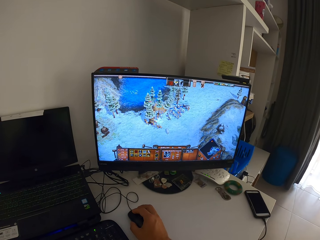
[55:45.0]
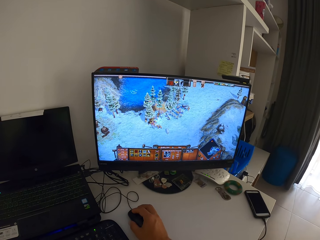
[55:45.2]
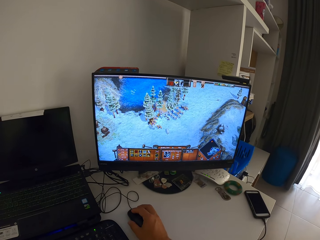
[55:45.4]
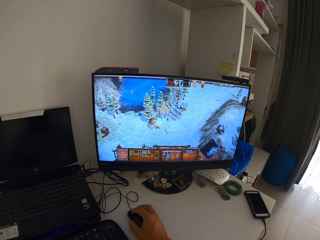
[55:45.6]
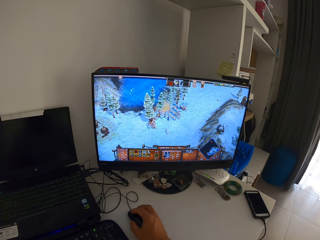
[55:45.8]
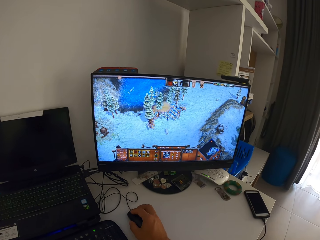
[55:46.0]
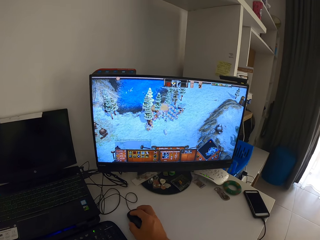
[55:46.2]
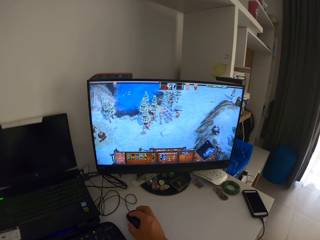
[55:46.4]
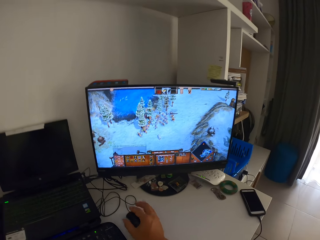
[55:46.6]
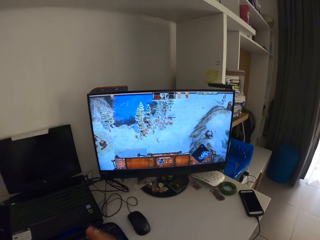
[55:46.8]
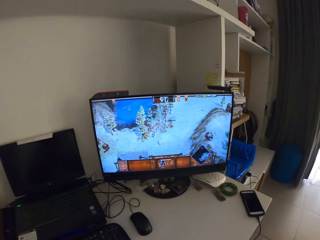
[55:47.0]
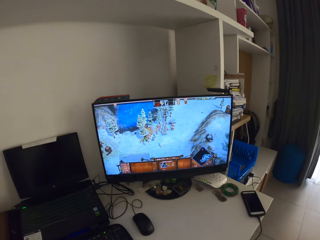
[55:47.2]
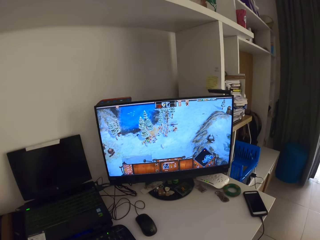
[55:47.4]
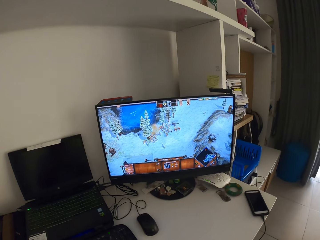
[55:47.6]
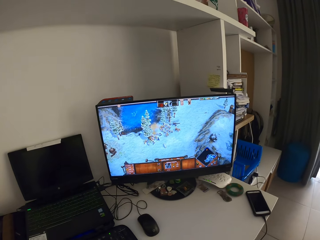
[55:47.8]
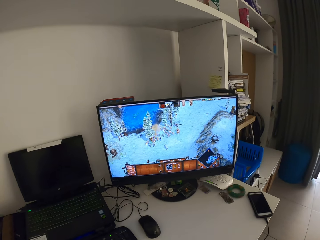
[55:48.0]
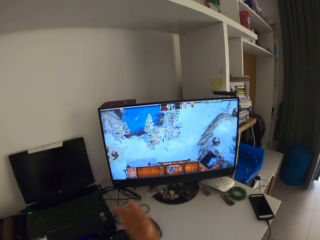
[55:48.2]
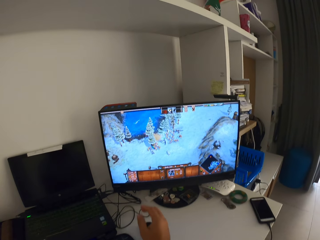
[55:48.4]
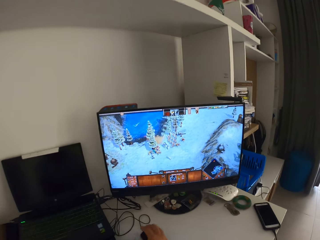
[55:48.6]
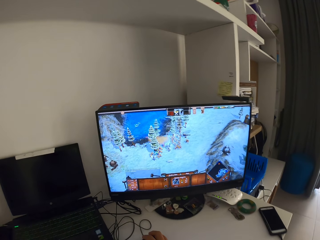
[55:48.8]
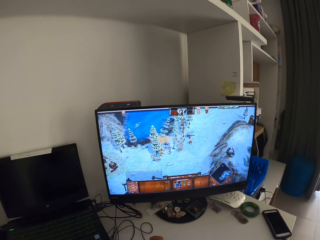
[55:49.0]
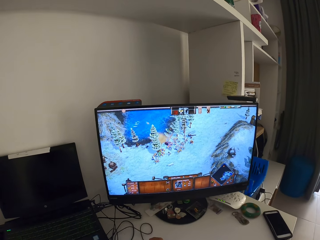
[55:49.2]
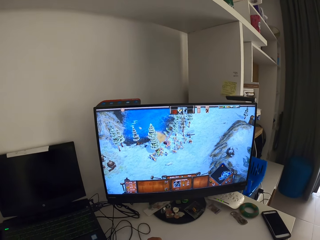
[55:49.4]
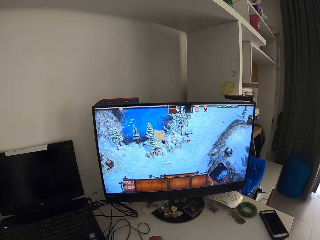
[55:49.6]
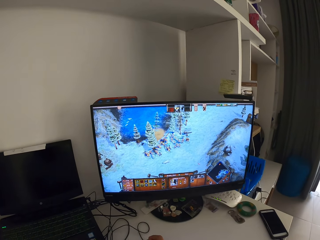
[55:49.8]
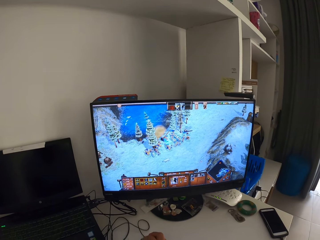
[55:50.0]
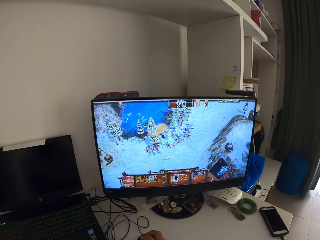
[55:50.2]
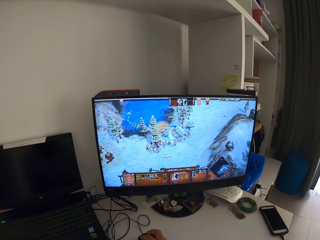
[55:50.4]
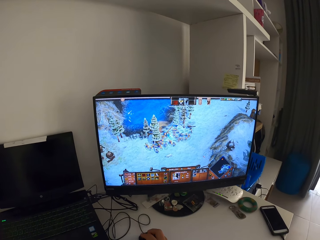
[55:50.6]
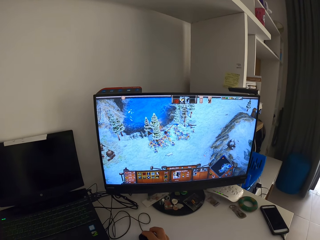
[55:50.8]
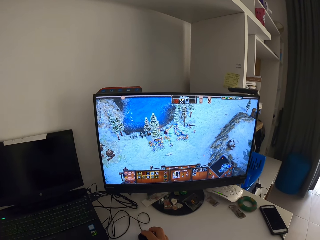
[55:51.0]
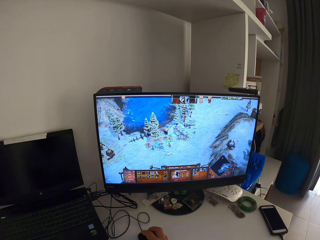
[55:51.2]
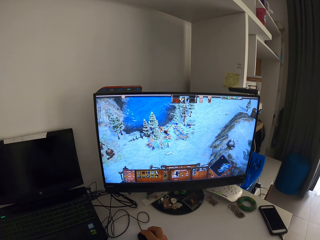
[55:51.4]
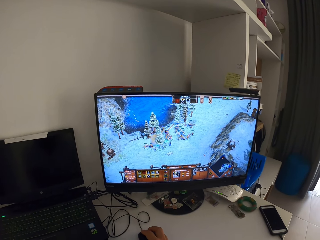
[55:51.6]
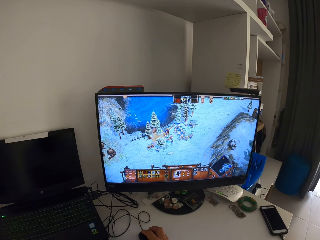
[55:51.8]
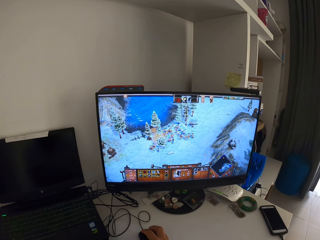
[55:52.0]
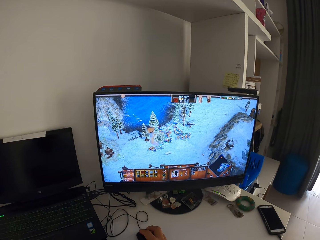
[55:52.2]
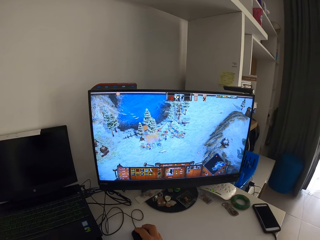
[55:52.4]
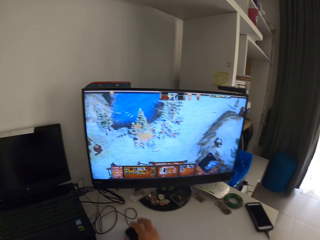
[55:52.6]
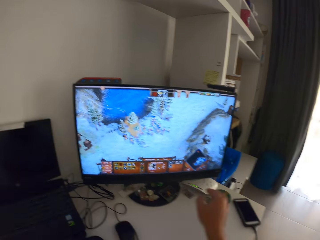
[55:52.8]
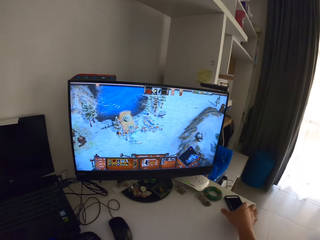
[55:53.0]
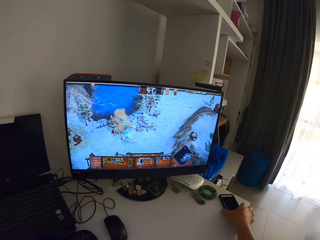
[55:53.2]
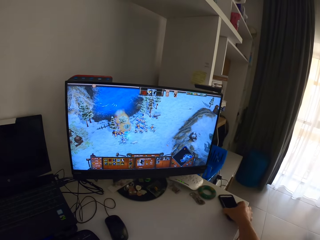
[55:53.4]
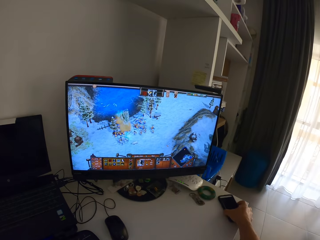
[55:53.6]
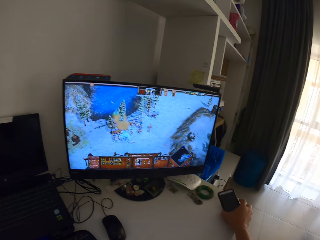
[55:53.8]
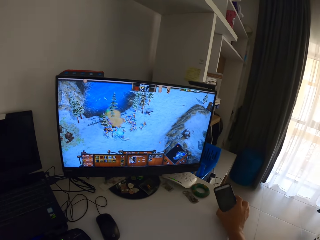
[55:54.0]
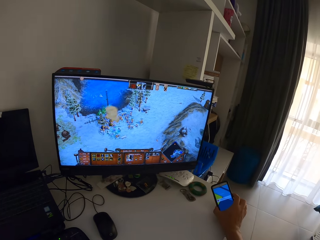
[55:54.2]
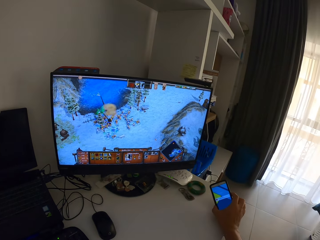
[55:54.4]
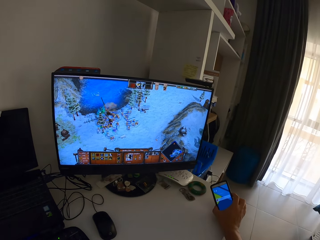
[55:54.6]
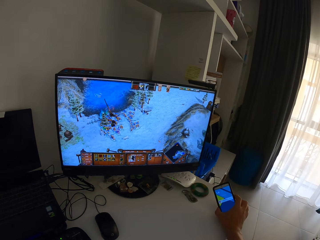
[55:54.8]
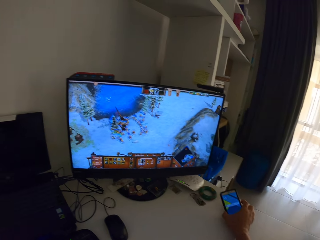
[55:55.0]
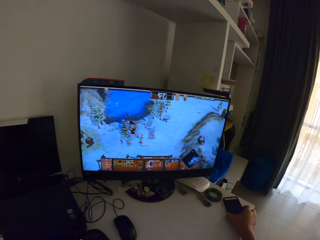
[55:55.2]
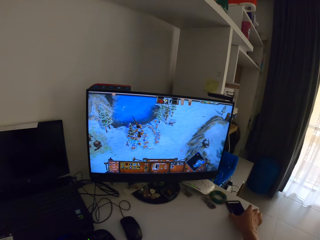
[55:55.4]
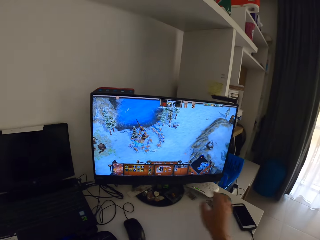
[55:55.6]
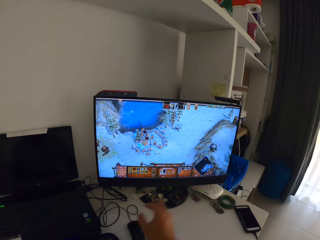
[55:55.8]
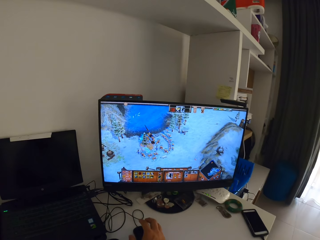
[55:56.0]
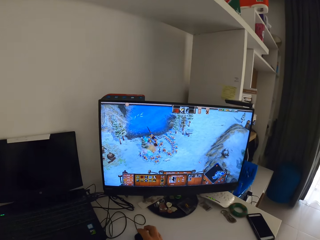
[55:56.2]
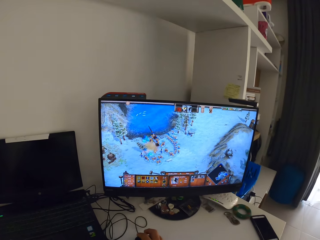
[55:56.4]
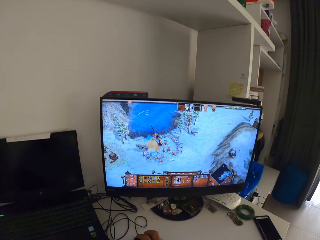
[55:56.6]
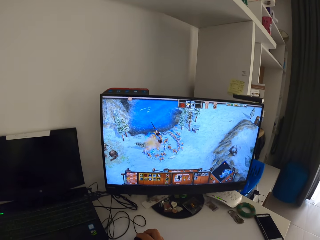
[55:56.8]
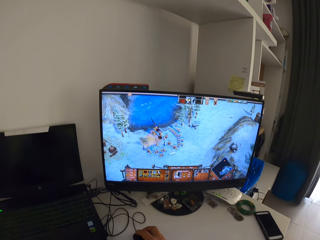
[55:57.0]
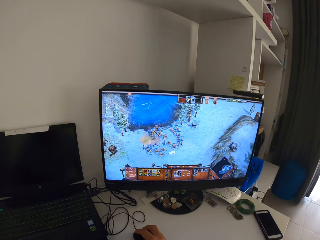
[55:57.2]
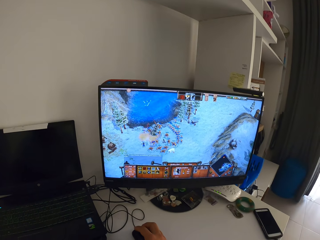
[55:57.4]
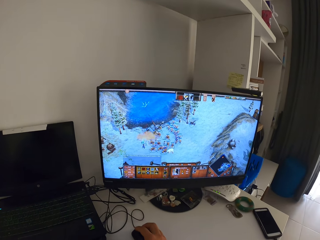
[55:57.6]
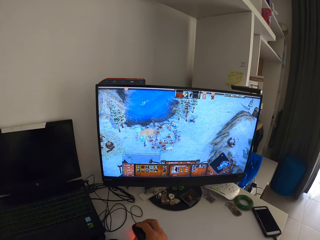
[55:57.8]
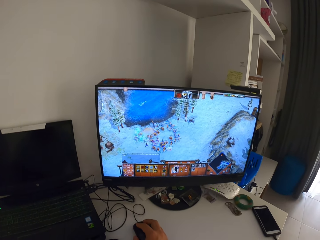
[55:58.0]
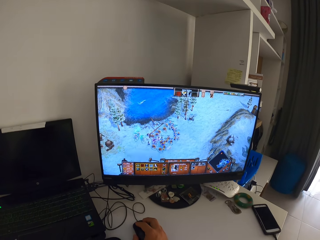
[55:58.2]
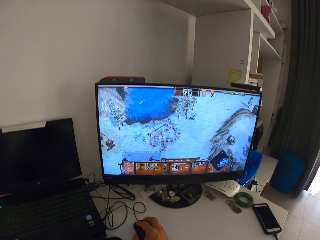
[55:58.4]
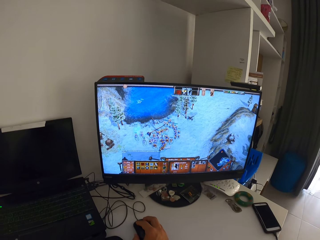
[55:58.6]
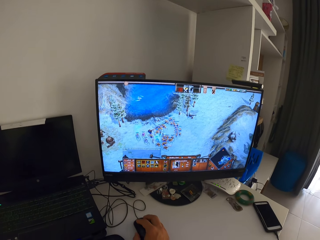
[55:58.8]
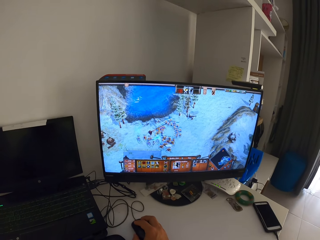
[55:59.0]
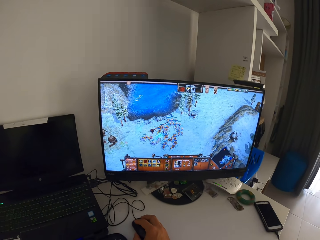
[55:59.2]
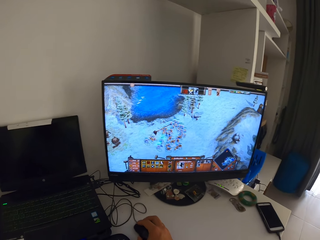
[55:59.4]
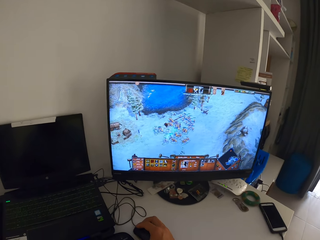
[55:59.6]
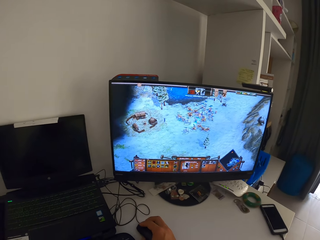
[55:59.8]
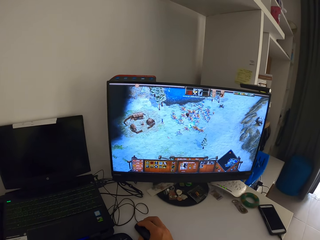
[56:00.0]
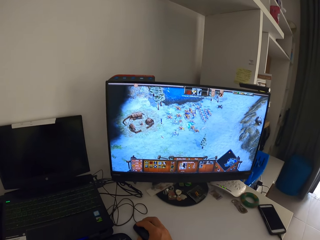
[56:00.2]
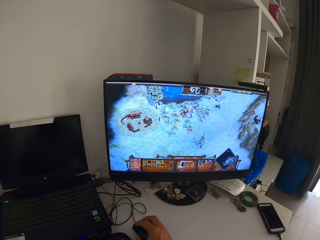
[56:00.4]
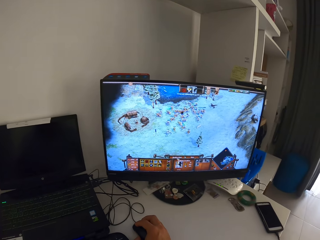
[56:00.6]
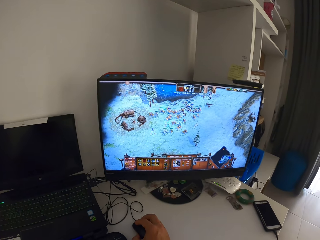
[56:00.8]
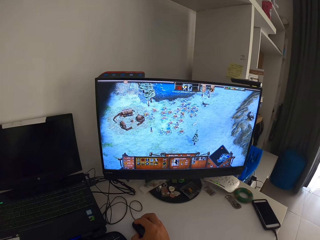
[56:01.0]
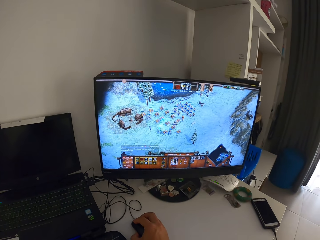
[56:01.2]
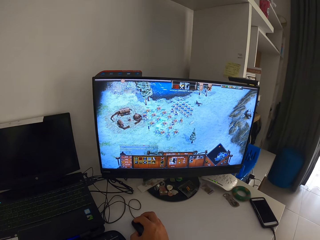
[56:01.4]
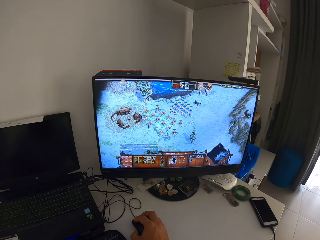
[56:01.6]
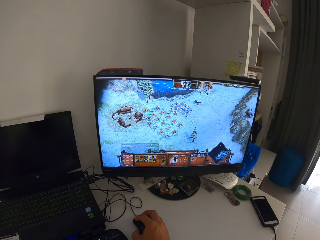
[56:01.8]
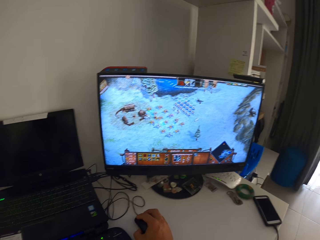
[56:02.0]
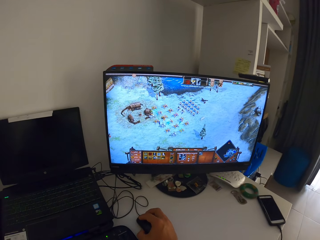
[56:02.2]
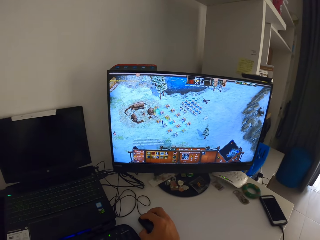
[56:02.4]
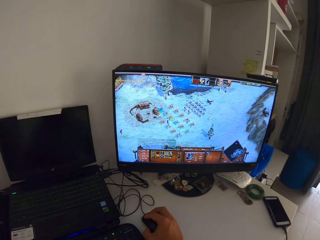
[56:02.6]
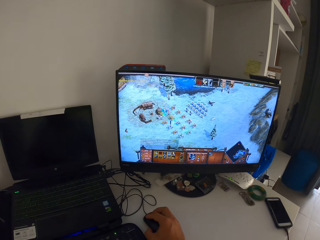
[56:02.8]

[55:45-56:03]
The camera wearer takes his right hand off the mouse. He places his right hand on the mouse. He moves the mouse with his right hand and clicks on the mouse with his right hand. He reaches for a mobile phone on the table with his right hand. He presses the mobile phone. He drops the mobile phone. He places his right hand on the mouse. He moves the mouse with his right hand and clicks the mouse with his right hand.

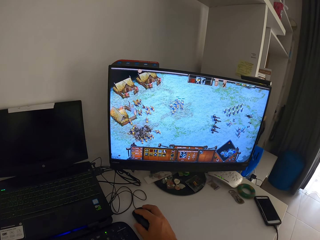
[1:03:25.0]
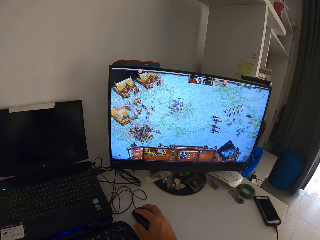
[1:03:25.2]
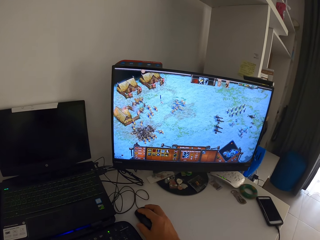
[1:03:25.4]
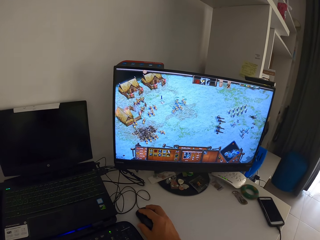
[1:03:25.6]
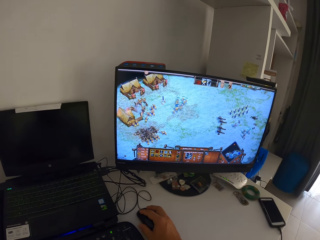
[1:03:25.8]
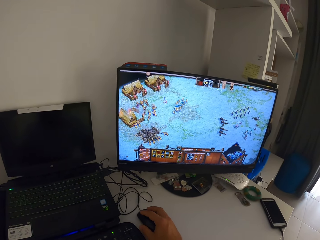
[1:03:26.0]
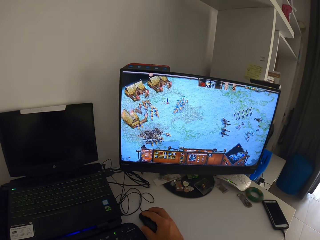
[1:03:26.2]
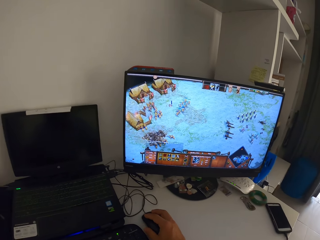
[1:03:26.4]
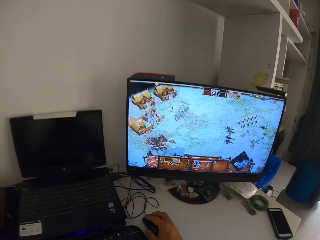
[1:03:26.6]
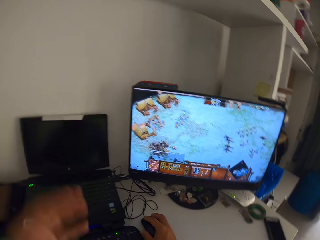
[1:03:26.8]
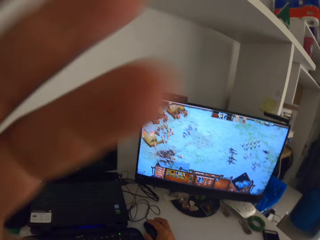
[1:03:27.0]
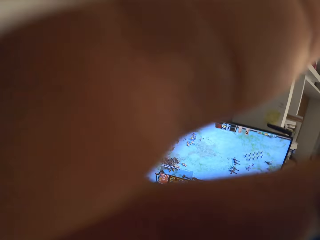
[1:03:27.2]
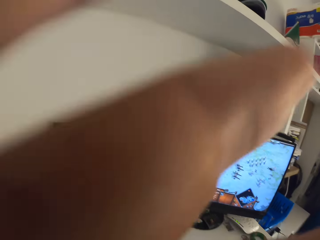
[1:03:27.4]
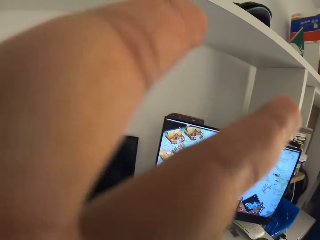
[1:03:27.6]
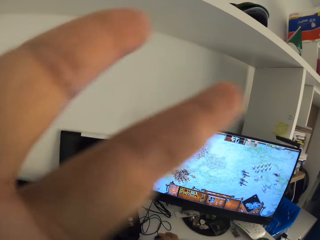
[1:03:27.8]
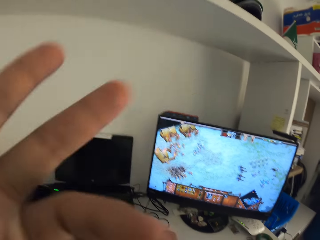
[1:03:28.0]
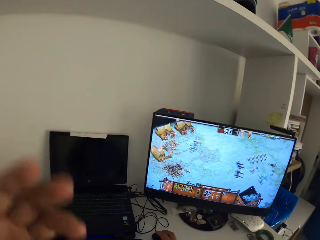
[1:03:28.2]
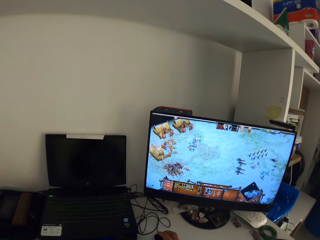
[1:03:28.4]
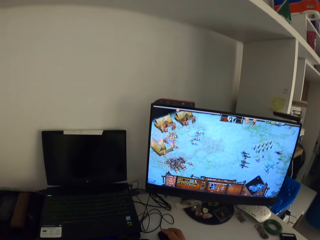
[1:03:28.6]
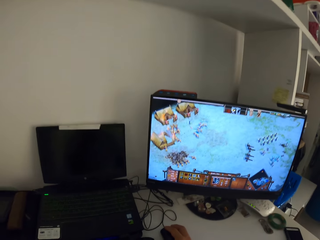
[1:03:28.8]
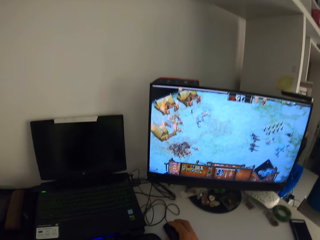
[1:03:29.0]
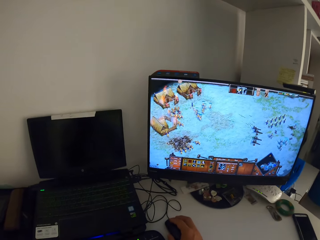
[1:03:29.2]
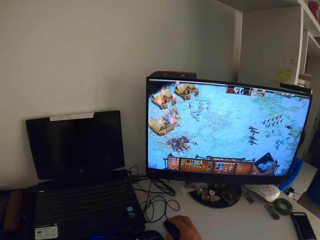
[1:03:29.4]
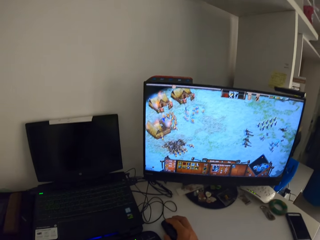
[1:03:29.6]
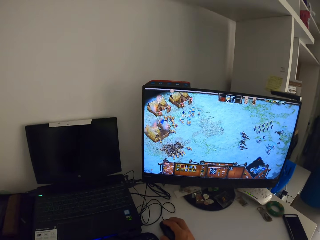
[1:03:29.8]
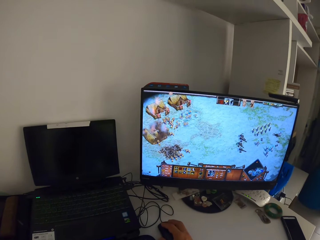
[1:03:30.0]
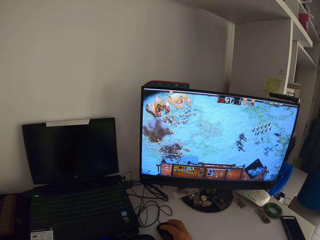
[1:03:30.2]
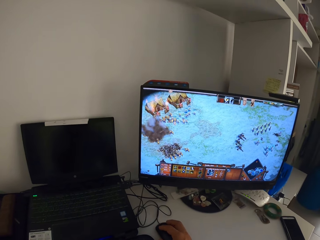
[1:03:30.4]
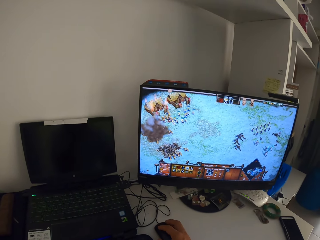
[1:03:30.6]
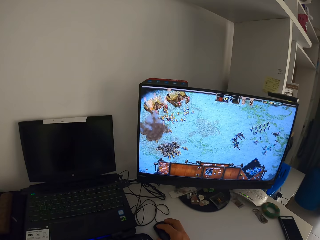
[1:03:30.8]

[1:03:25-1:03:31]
The camera wearer lifts his left hand towards his face. He touches his face with his left hand. He lowers his left hand from his face. He moves a mouse connected to a desktop computer on a white table with his right hand. He clicks the mouse connected to the desktop computer on the white table with his right hand.
